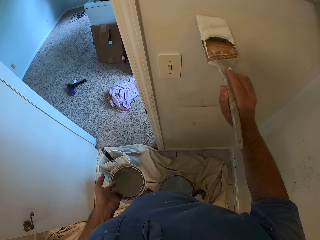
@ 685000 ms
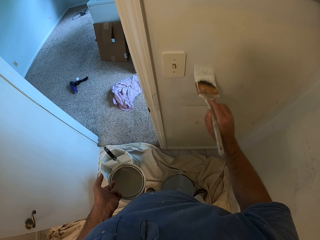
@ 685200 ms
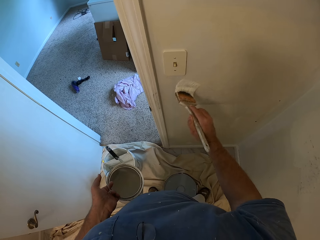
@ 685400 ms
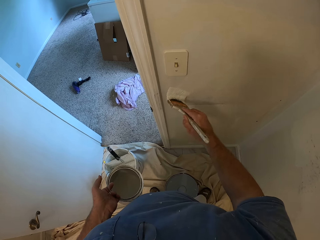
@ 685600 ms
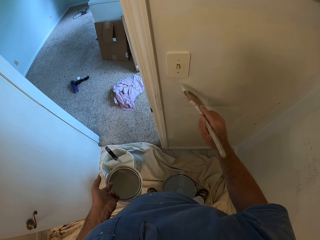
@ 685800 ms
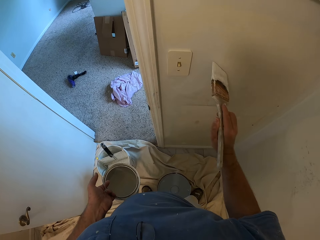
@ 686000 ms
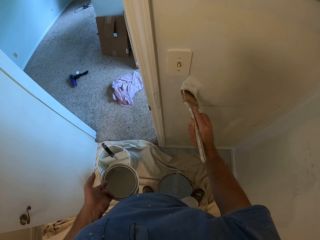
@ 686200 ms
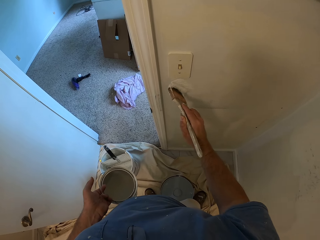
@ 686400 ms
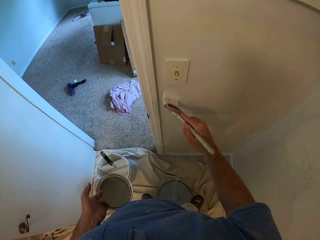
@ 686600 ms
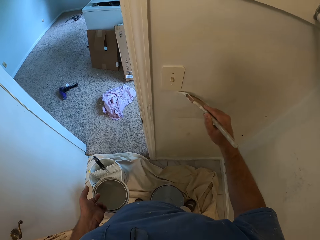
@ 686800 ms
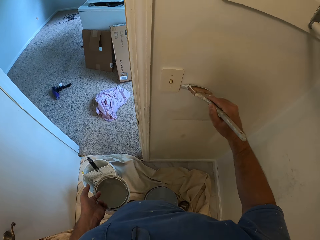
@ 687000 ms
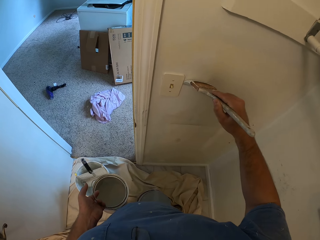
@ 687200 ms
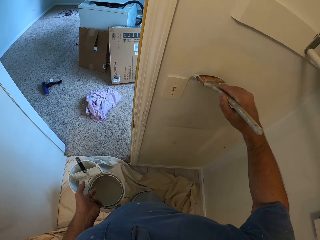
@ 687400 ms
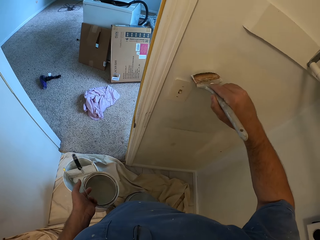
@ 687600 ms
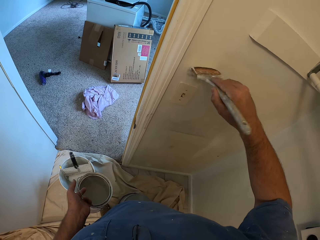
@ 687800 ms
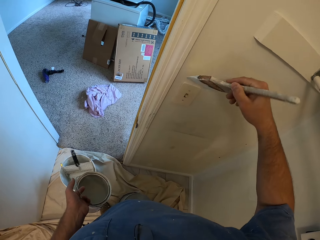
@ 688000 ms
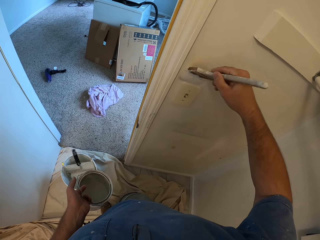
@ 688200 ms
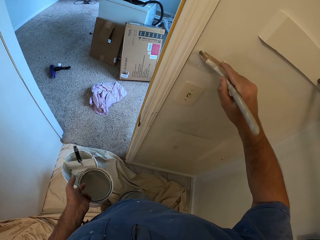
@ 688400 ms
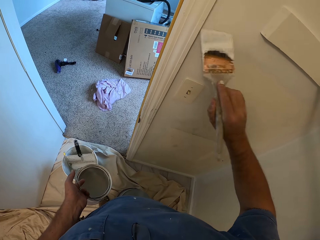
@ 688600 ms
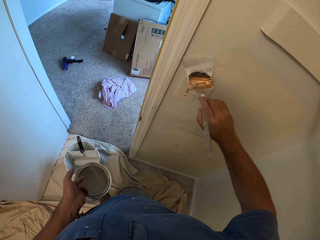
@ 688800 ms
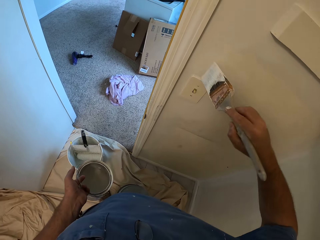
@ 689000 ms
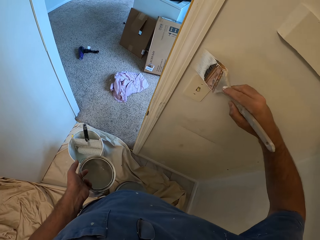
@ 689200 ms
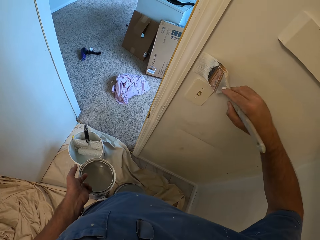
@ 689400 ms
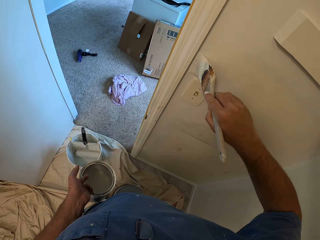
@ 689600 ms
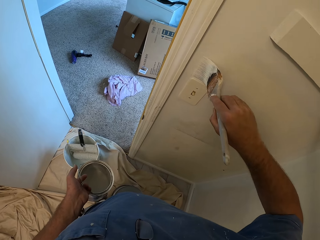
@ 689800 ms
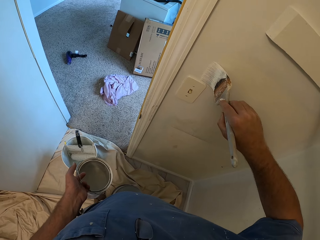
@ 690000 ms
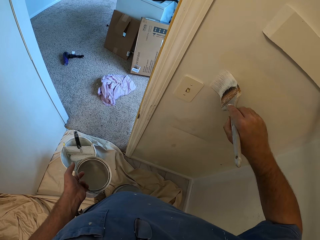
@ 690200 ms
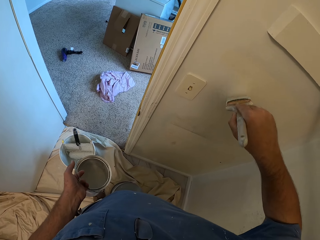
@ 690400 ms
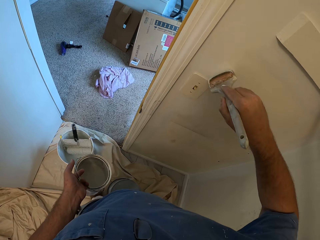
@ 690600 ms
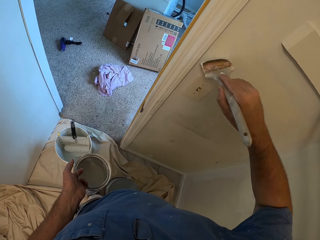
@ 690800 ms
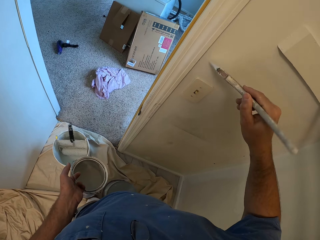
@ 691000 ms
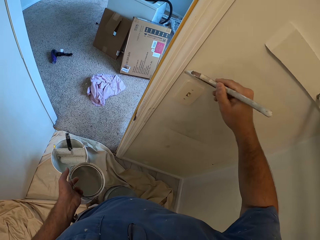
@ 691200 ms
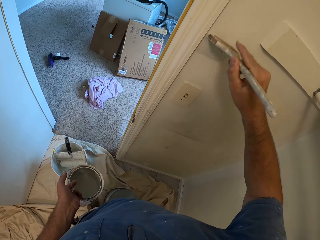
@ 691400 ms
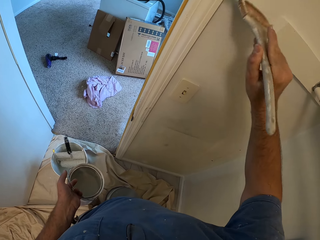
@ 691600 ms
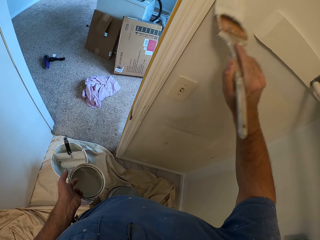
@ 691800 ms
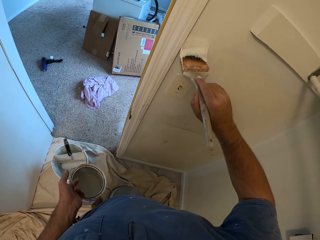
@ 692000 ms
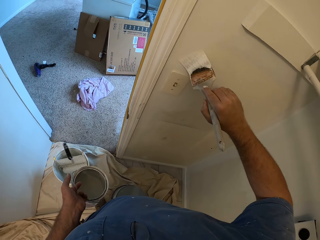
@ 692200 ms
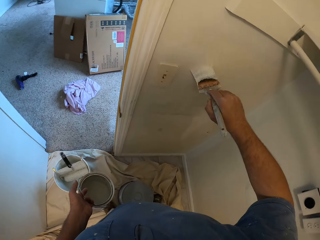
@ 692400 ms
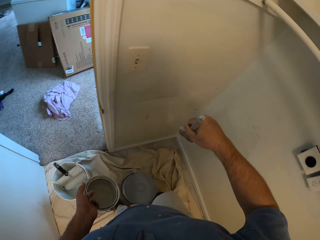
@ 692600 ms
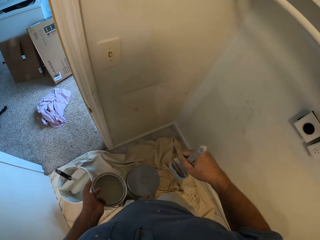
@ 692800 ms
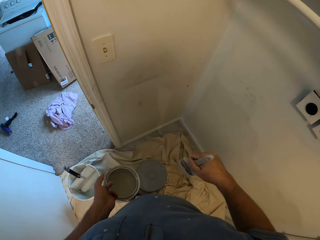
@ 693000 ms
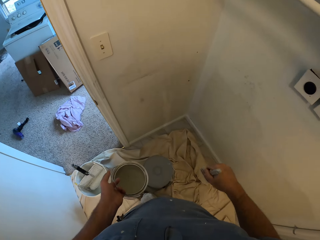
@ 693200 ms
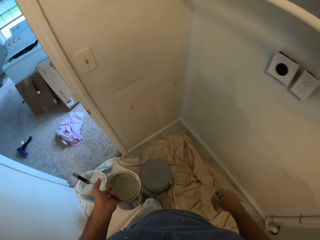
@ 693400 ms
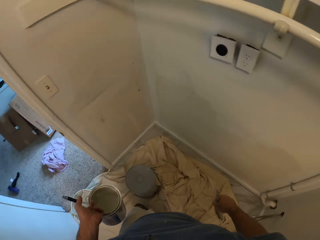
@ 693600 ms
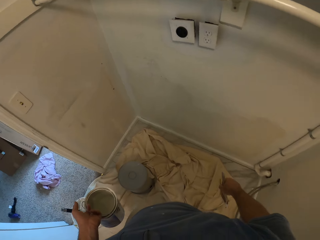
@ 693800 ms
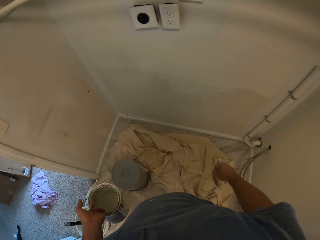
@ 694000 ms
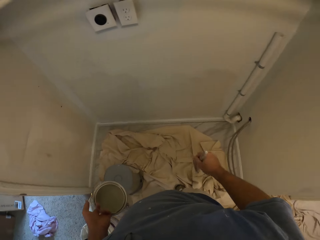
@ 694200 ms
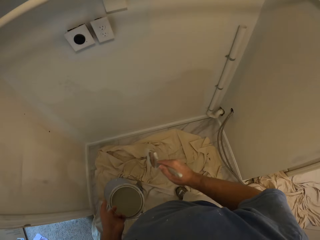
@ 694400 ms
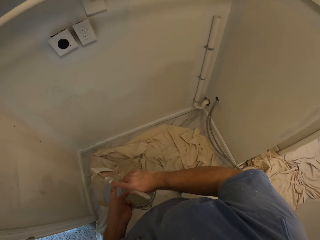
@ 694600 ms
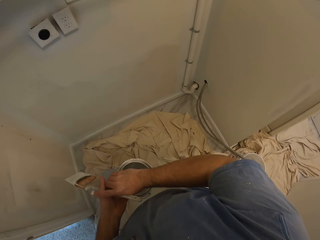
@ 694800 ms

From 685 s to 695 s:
The camera wearer steps back. They check the wall.

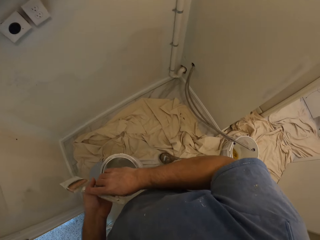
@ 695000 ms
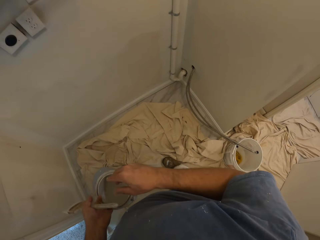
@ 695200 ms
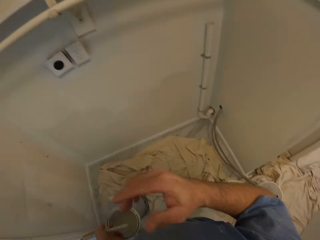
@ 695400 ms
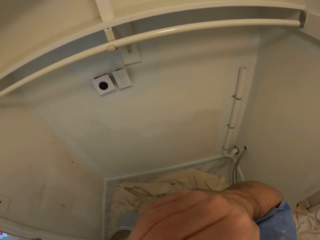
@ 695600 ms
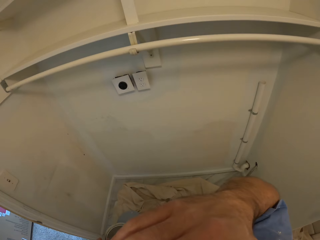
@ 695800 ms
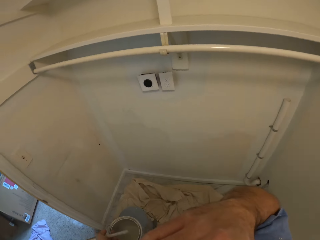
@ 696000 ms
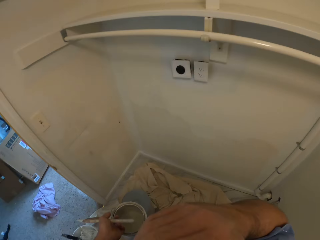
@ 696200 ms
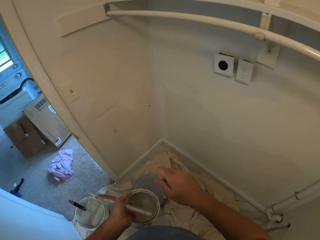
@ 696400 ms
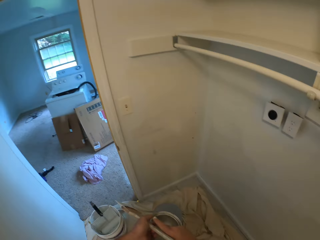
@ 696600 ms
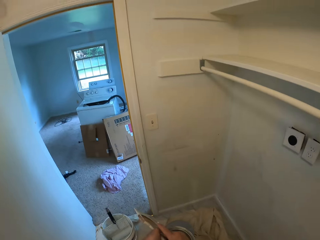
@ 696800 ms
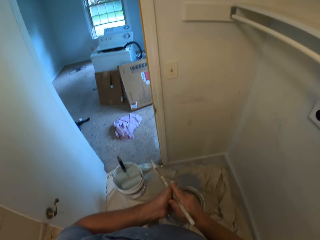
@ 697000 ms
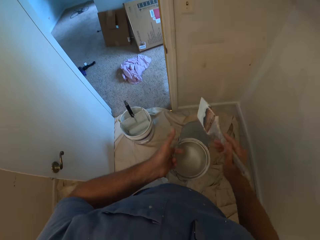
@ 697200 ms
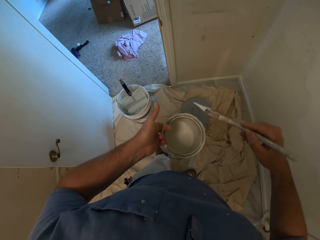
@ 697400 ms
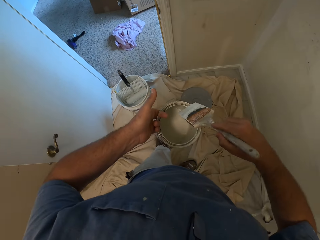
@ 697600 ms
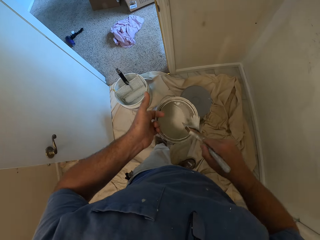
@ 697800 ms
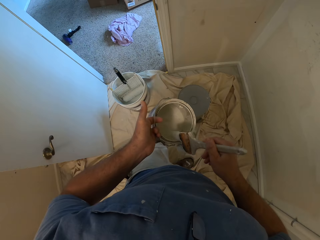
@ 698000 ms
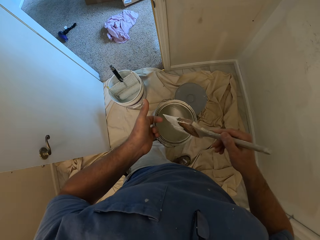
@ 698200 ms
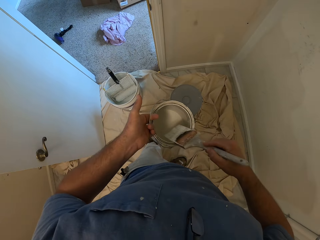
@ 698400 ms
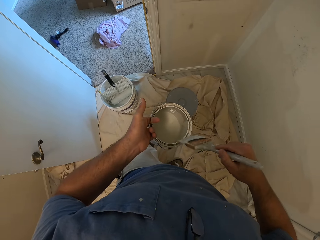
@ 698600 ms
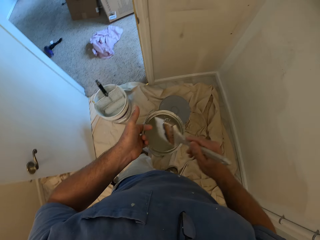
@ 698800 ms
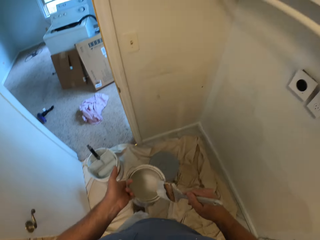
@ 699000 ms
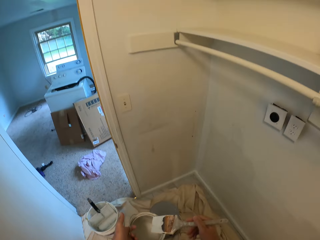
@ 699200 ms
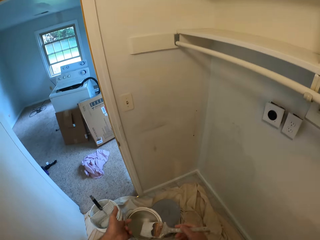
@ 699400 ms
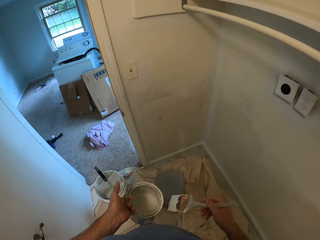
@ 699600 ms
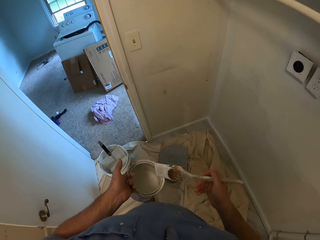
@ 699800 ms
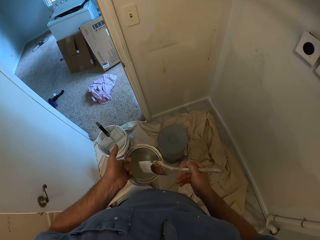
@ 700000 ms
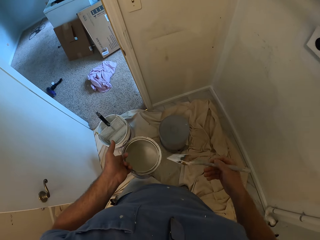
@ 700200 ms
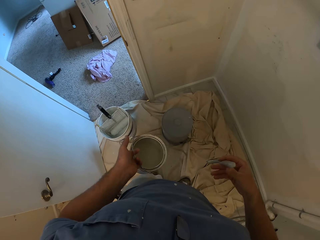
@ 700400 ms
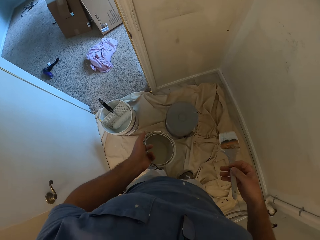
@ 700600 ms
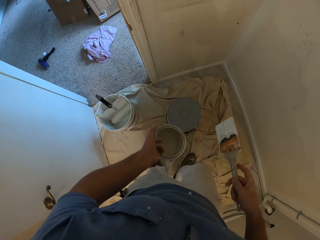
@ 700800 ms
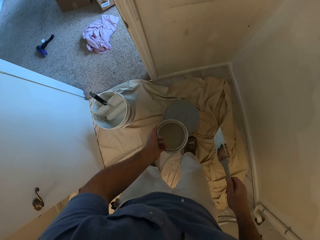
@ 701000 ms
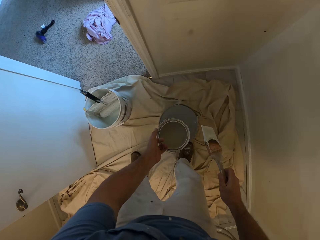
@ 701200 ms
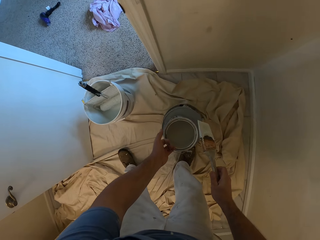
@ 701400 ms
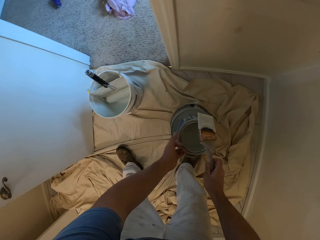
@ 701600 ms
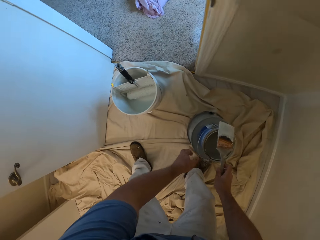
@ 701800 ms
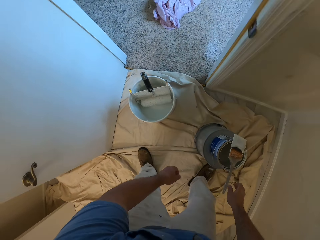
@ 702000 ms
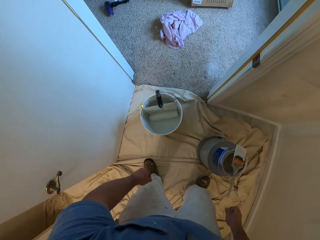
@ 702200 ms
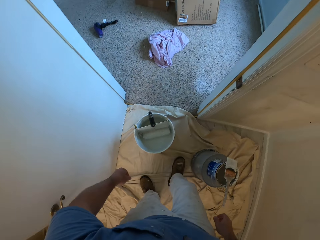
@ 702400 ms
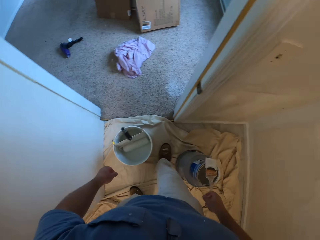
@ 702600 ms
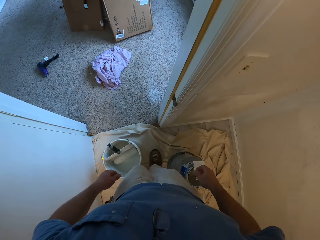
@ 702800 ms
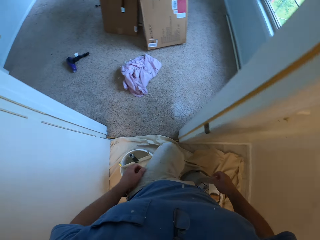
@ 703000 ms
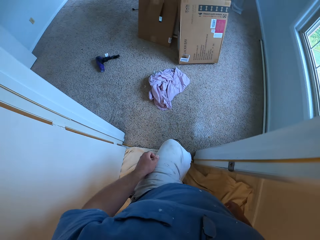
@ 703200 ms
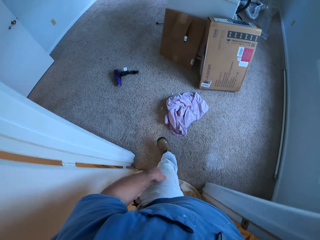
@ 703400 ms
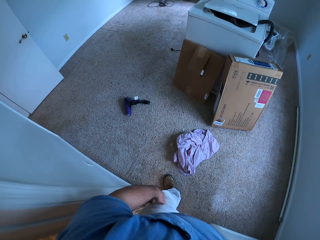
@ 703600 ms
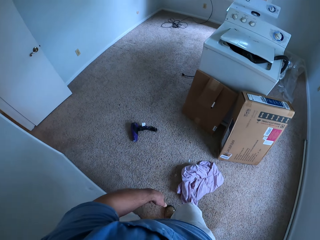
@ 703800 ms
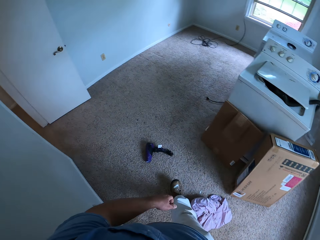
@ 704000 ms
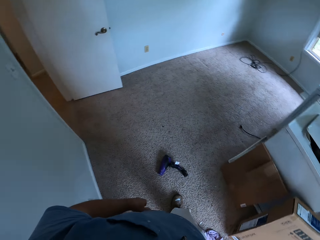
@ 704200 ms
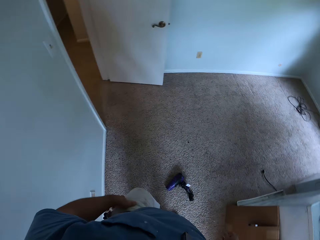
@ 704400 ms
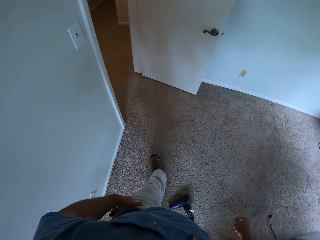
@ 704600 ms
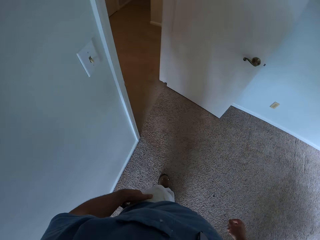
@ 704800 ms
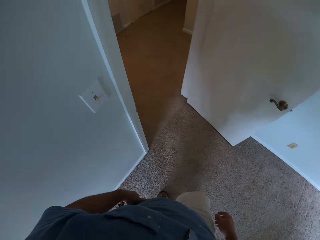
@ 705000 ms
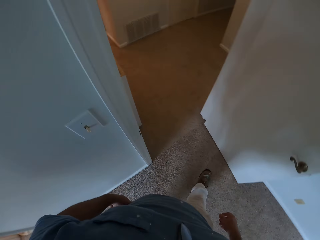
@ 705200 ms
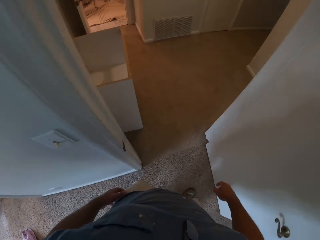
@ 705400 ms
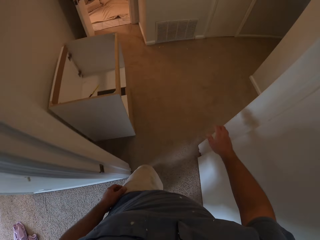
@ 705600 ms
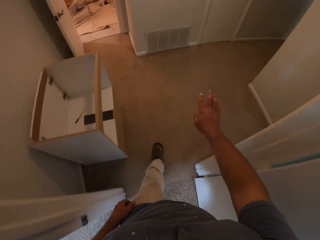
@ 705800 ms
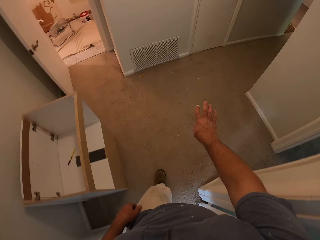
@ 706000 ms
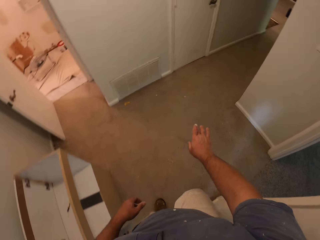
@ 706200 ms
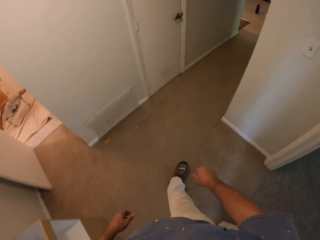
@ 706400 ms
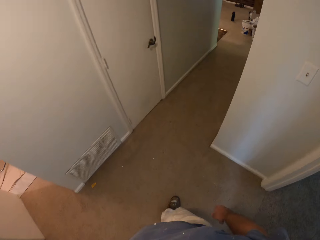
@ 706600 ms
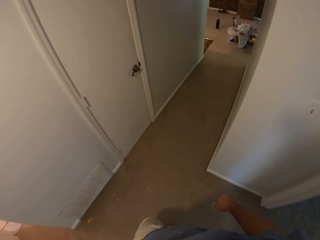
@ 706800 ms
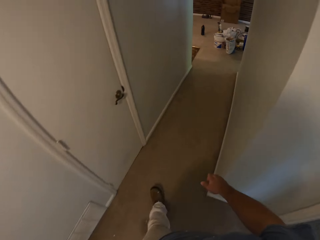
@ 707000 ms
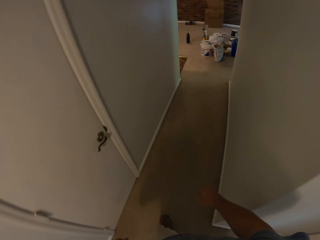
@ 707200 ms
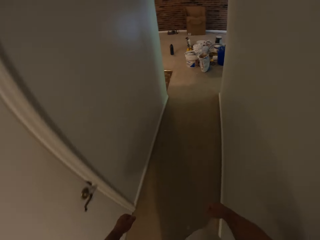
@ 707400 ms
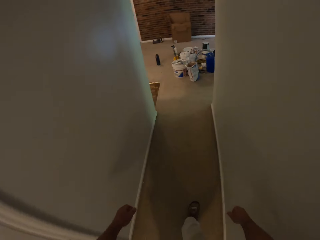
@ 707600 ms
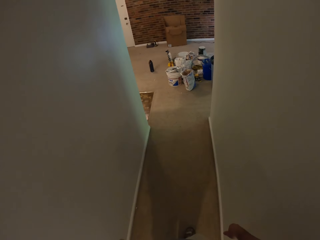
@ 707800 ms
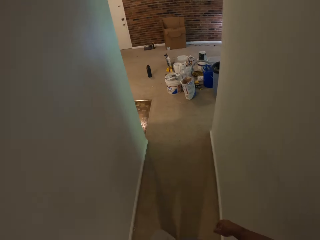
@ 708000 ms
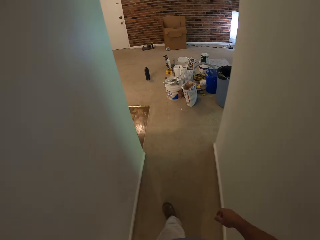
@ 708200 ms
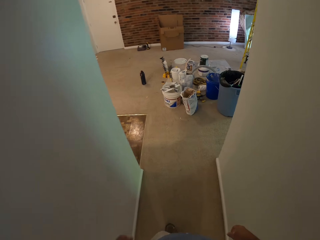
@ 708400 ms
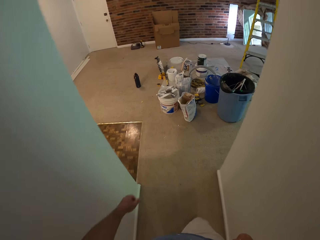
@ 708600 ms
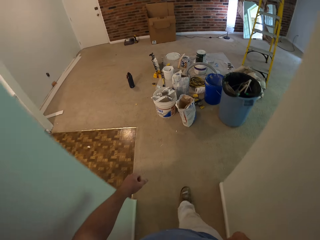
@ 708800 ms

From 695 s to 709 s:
The camera wearer moves the paint brush from his right hand to his left hand. He touches his face with his right hand. He exchanges the paint brush on his hands. He removes excess paint from the paint brush. He brushes the paint brush on the edge of the bucket of paint. He drops the bucket of paint on a bucket on the floor. He drops the paint brush on the bucket of paint. He walks around the house.
